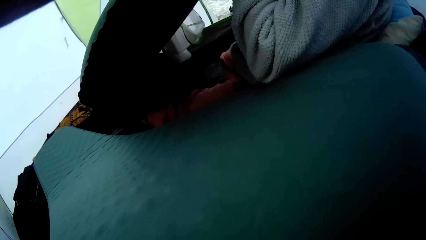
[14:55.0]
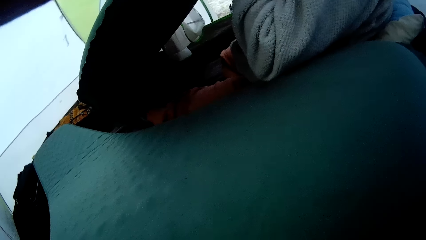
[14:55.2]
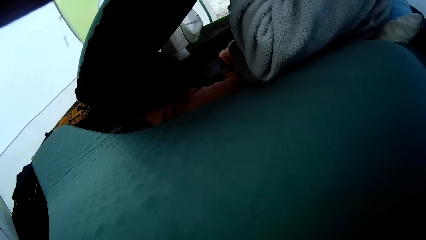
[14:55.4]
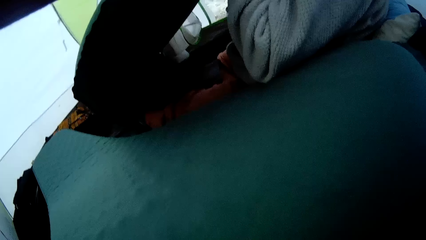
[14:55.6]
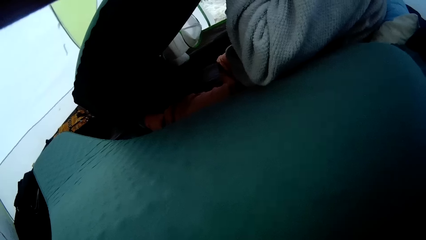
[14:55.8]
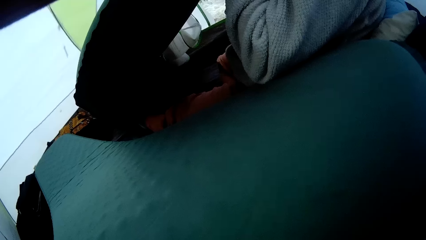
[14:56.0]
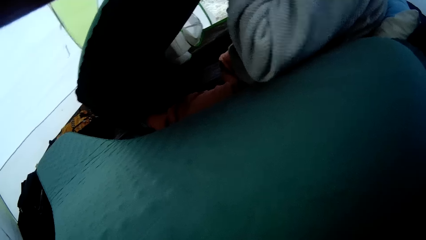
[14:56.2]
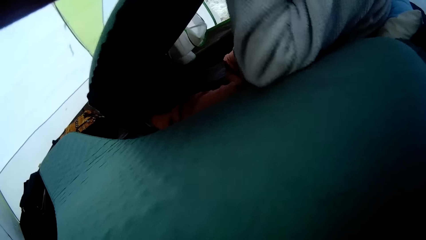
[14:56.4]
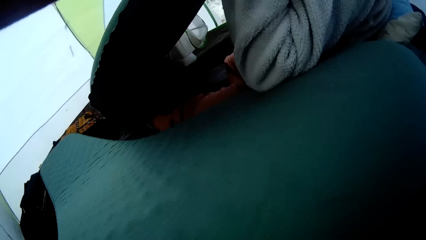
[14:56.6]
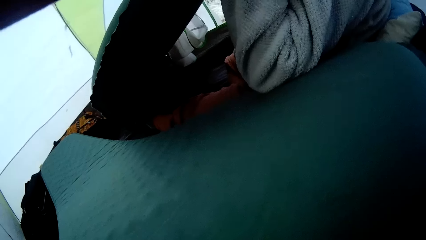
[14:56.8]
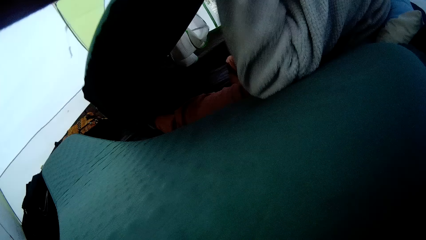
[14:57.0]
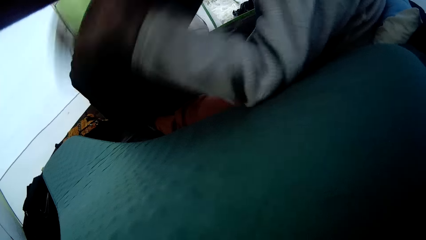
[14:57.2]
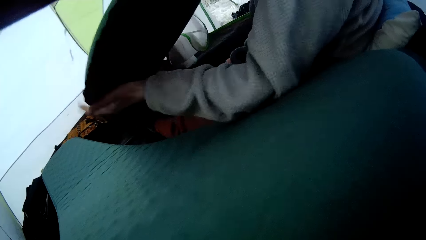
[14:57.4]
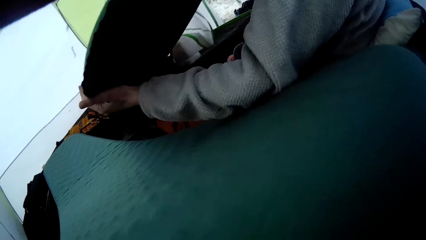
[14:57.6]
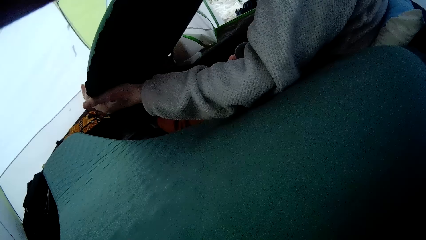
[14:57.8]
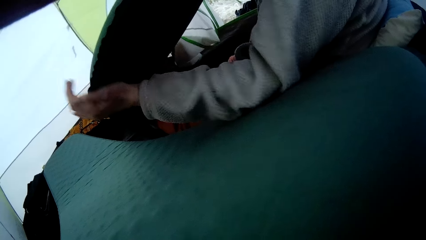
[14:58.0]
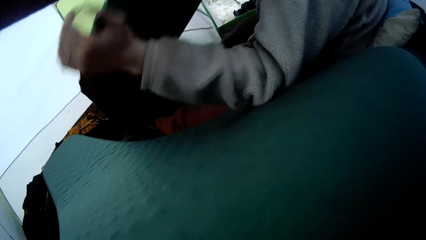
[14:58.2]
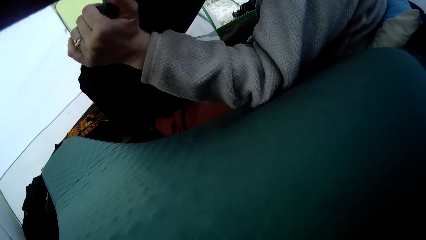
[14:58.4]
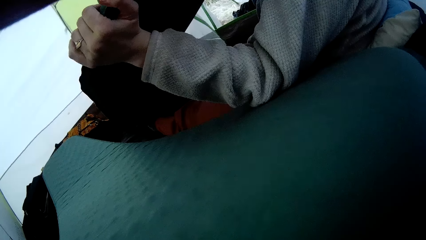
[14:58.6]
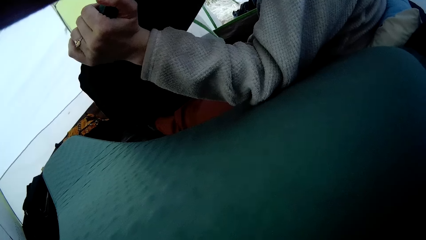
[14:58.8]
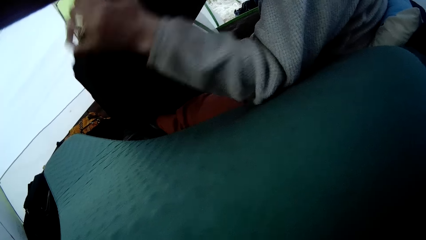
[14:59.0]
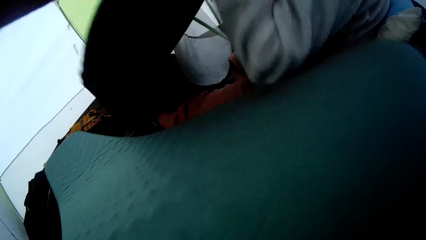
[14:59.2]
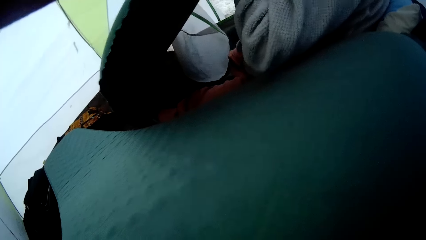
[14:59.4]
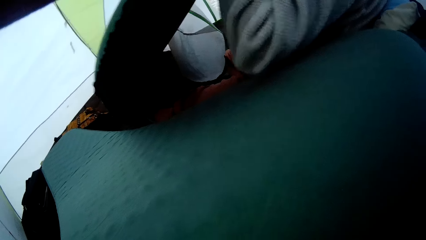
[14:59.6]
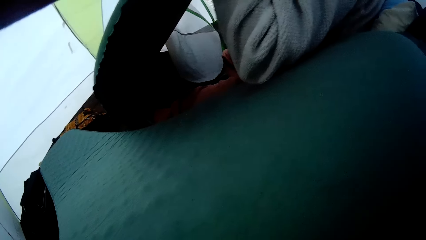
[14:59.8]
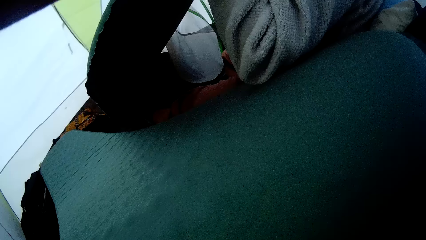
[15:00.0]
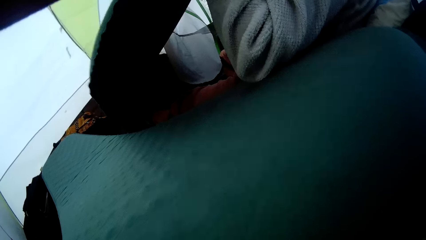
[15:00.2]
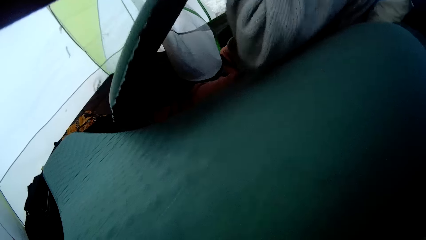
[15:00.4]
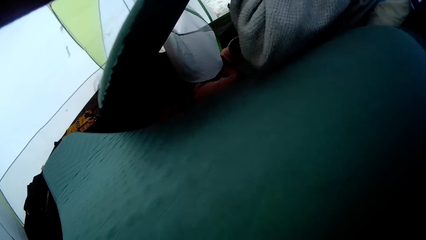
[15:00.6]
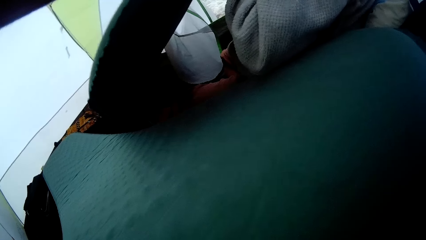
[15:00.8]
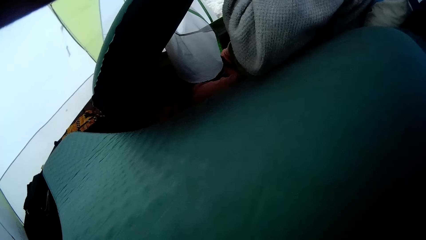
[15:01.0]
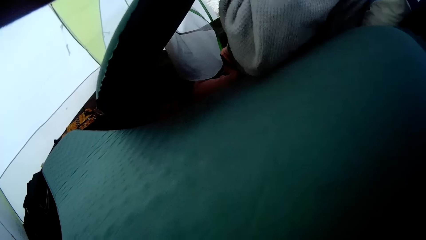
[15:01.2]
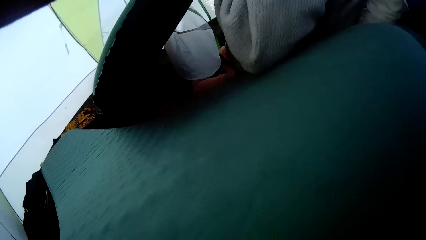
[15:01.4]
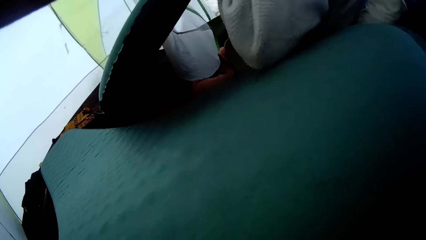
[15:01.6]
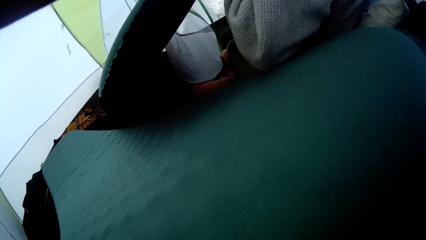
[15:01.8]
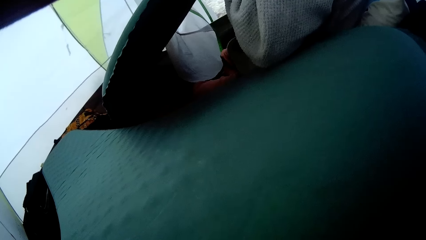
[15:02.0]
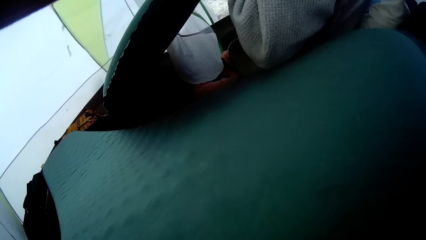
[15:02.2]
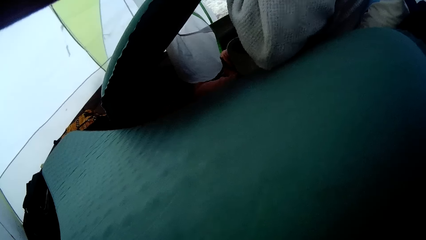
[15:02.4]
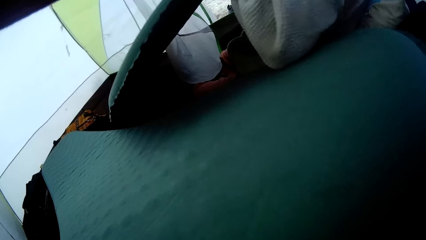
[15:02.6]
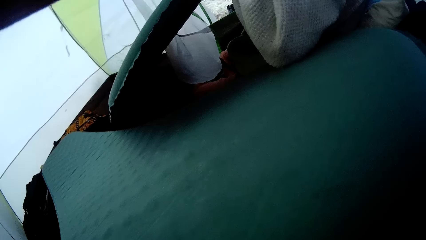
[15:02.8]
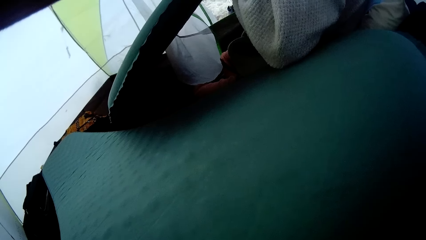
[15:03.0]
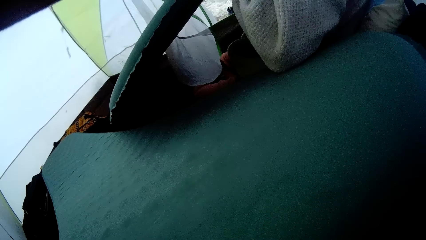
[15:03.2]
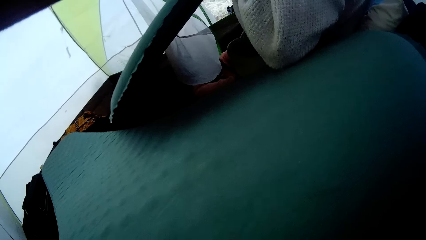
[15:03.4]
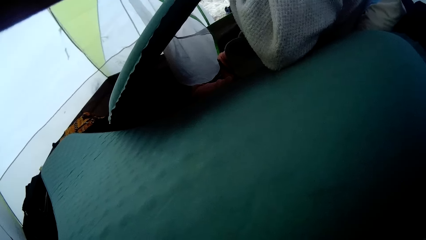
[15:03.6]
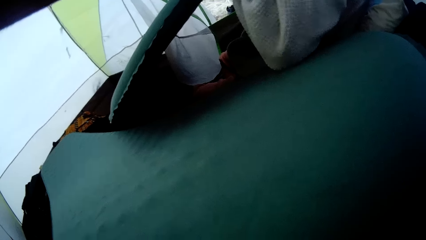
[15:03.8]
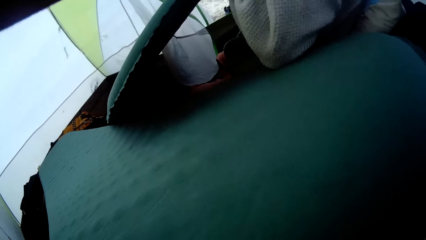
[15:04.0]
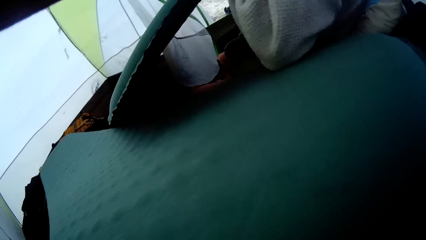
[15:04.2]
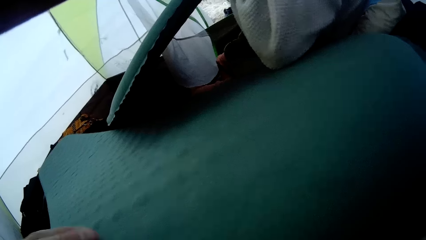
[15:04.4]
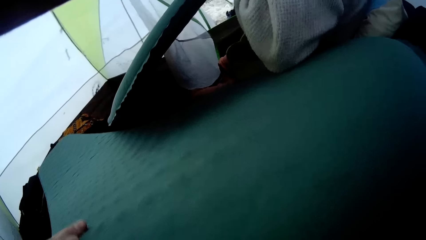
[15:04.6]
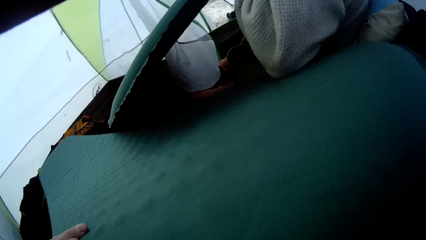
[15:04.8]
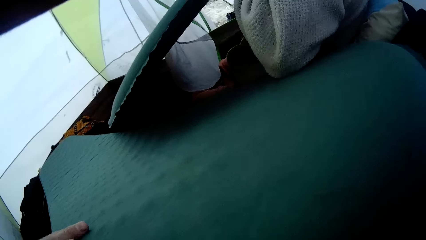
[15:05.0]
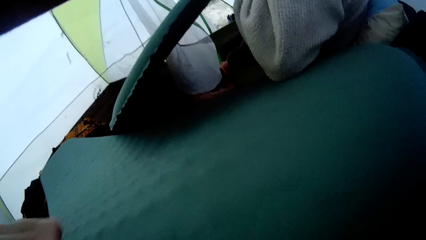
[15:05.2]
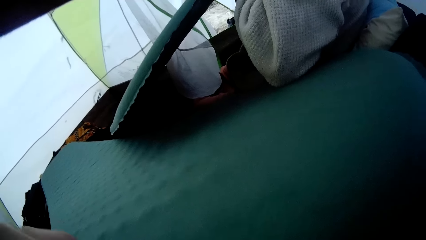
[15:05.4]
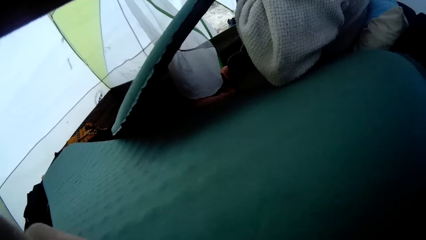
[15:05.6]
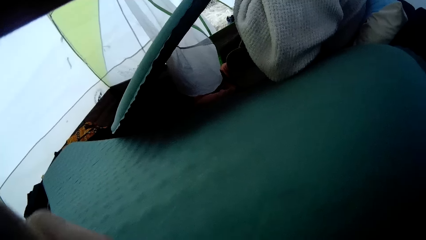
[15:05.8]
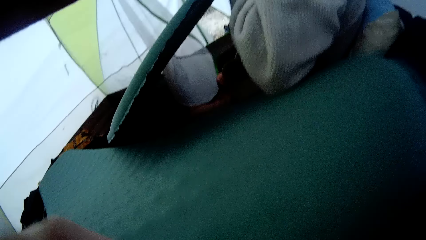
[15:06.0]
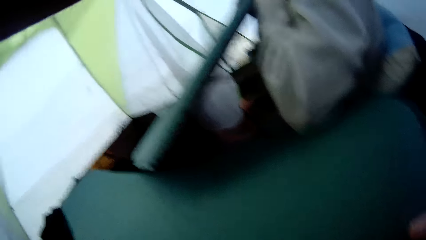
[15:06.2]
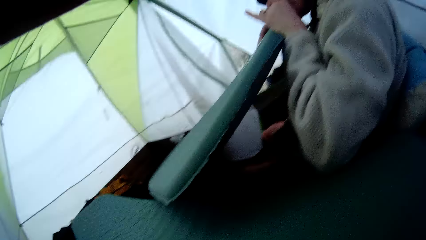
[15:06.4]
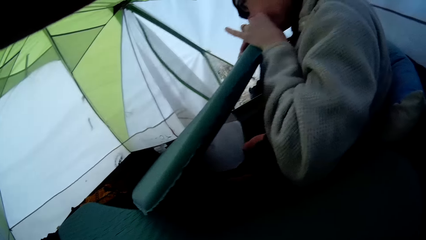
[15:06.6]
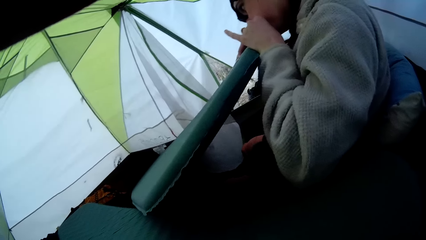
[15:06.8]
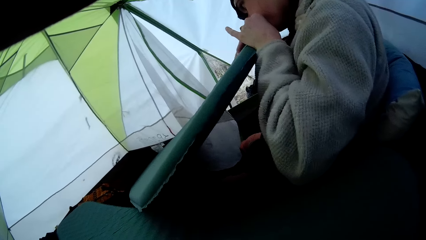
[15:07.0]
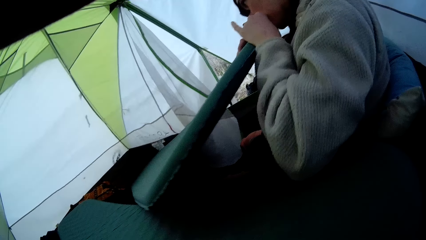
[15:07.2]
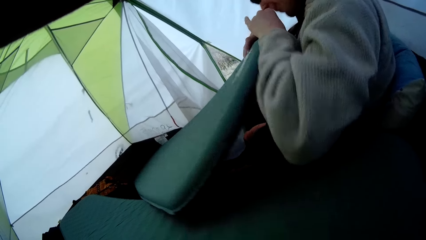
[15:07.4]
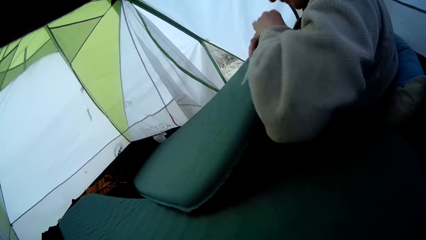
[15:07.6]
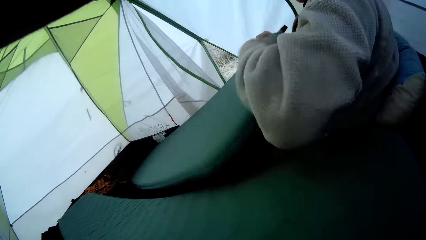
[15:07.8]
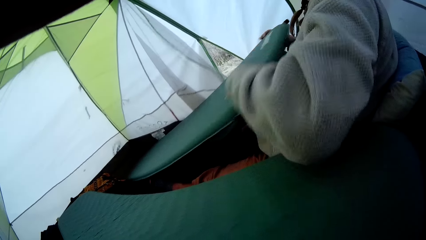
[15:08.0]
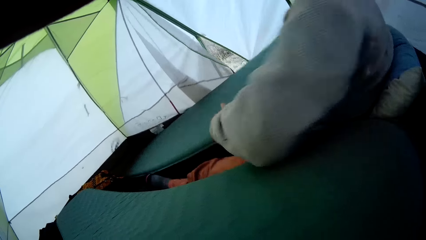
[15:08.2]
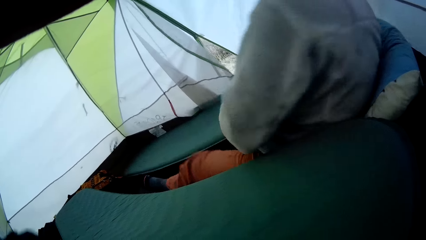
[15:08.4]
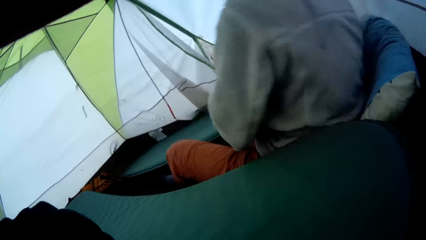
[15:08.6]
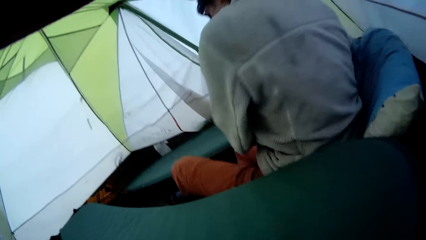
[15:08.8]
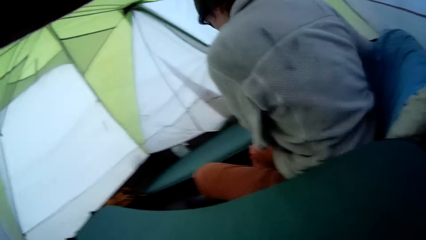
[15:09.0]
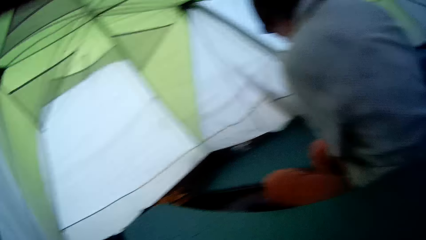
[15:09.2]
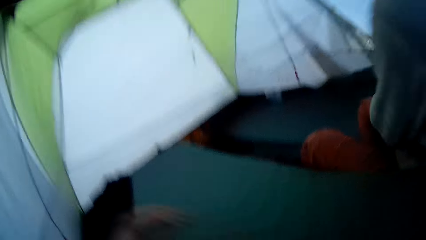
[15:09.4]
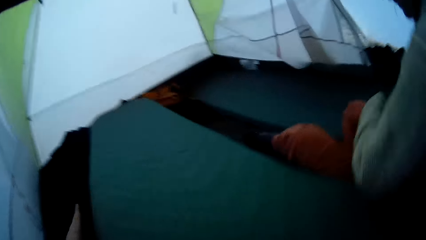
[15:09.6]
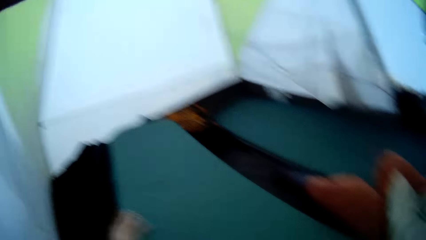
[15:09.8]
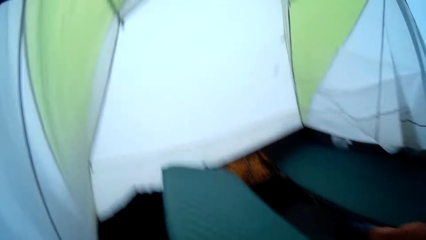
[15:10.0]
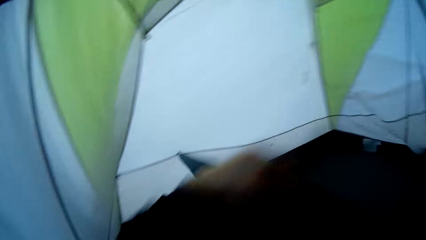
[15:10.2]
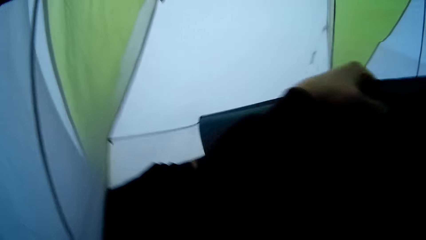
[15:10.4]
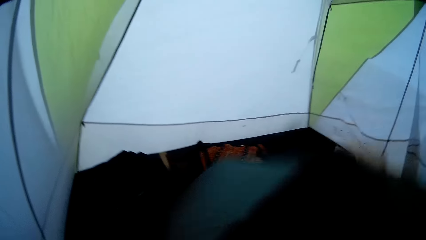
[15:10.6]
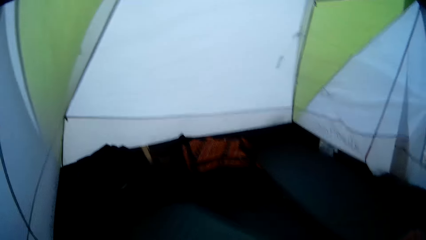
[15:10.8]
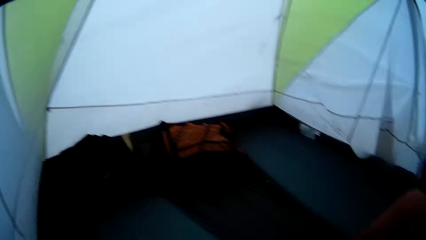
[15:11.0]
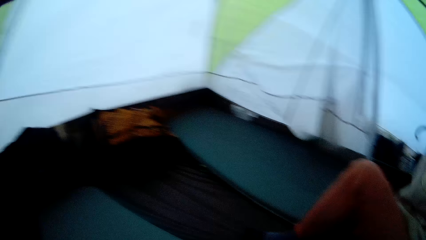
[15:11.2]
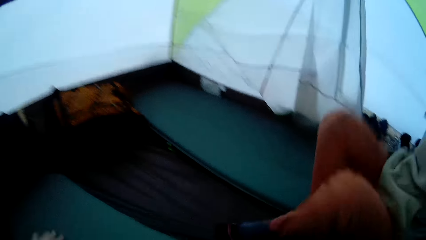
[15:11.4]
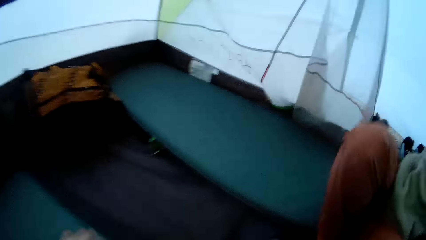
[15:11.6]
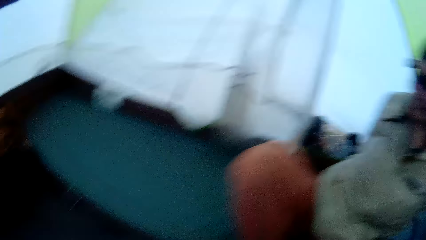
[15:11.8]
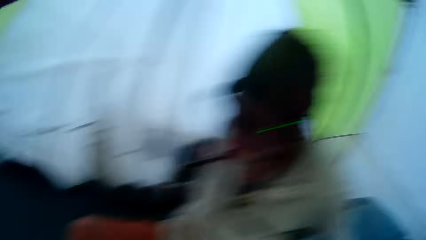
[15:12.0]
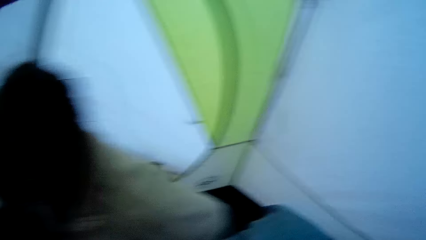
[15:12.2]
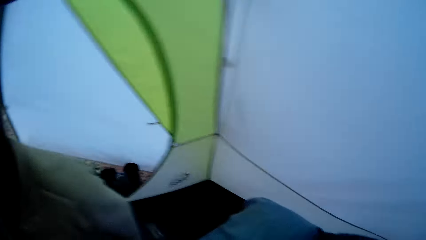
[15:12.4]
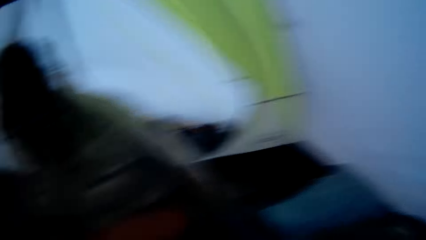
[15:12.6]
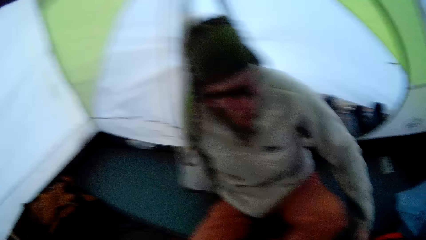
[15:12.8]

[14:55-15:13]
A woman holds the sleeping mat repeatedly. The camera wearer lifts the sleeping mat, spreads the mattress, and drops the sleeping mat.
